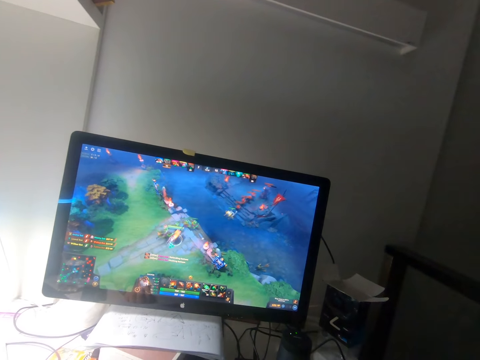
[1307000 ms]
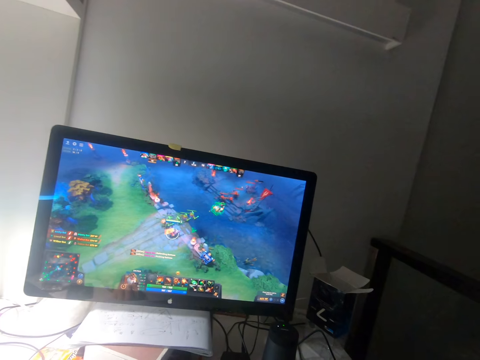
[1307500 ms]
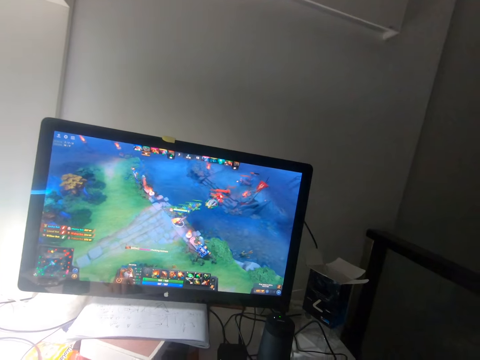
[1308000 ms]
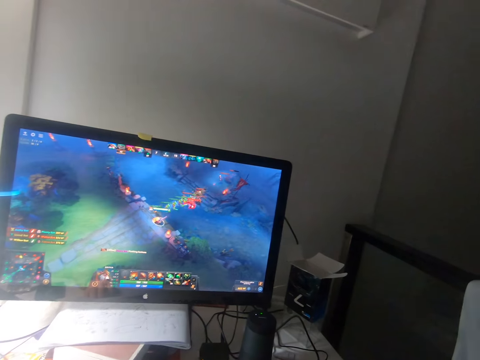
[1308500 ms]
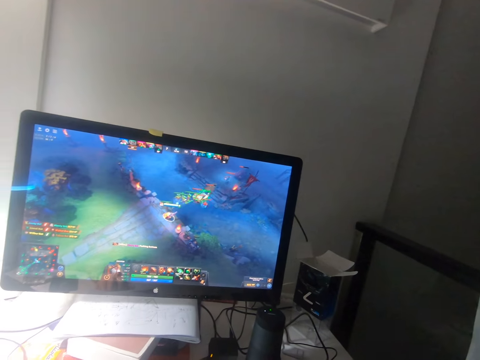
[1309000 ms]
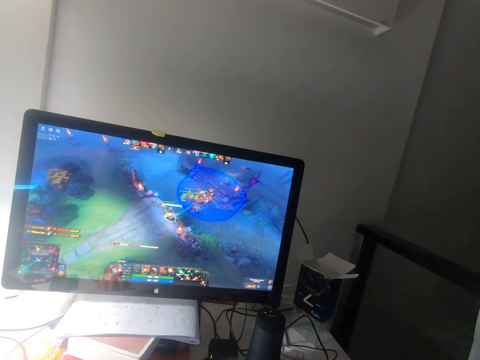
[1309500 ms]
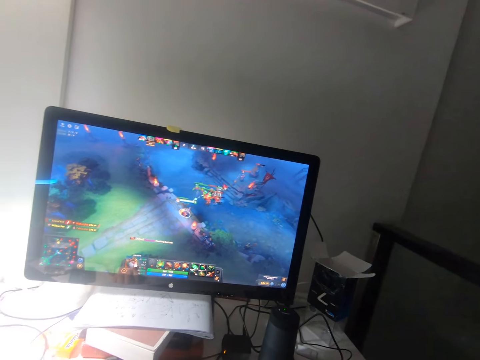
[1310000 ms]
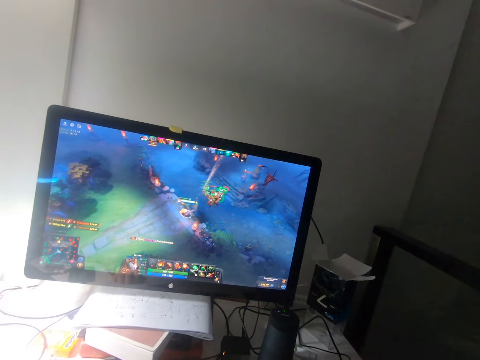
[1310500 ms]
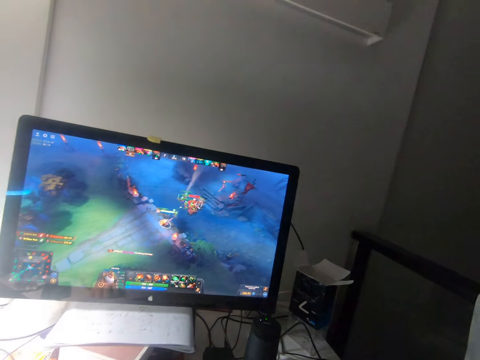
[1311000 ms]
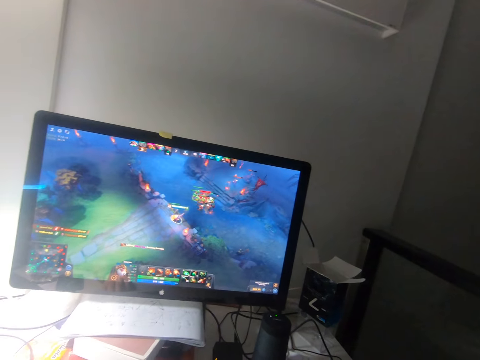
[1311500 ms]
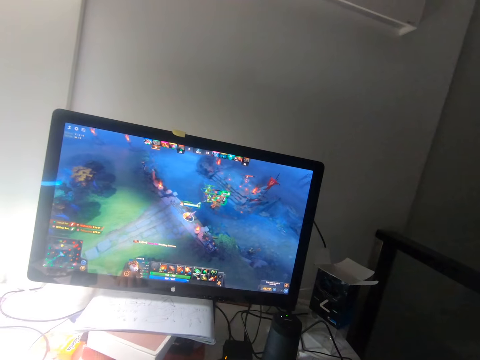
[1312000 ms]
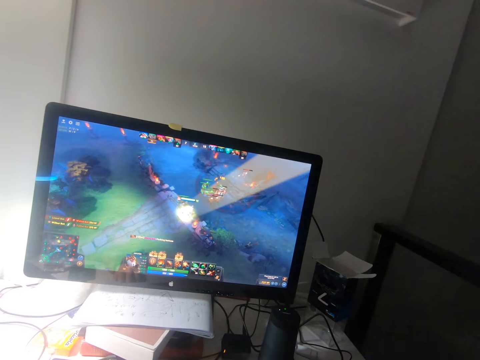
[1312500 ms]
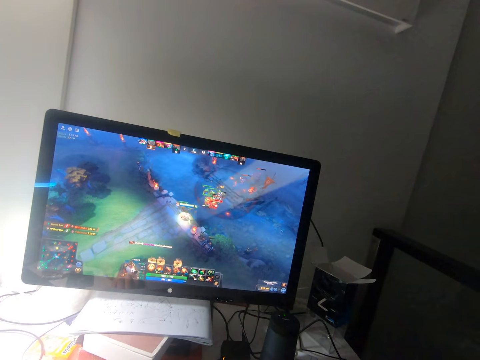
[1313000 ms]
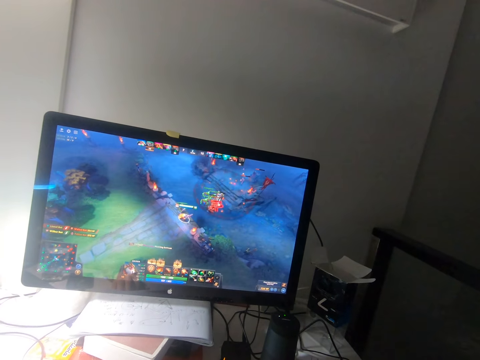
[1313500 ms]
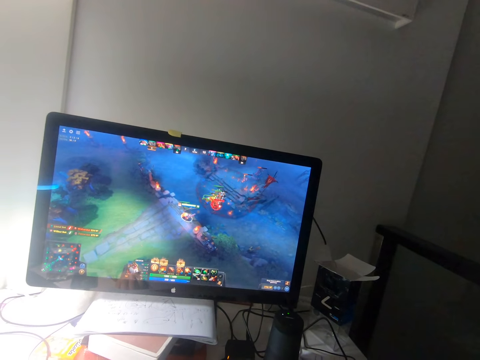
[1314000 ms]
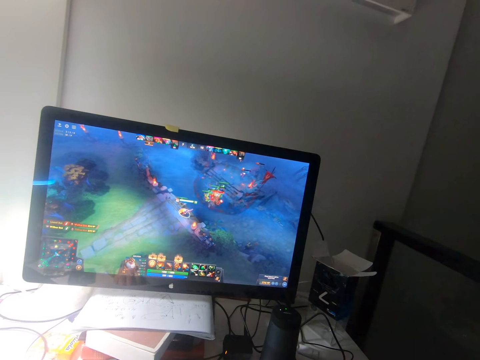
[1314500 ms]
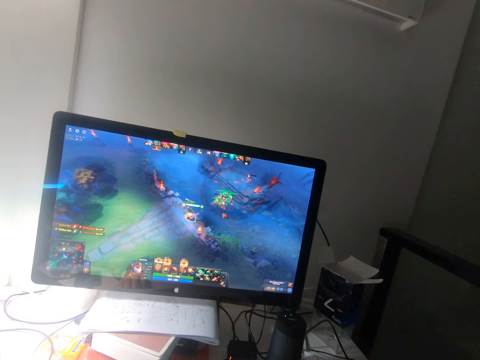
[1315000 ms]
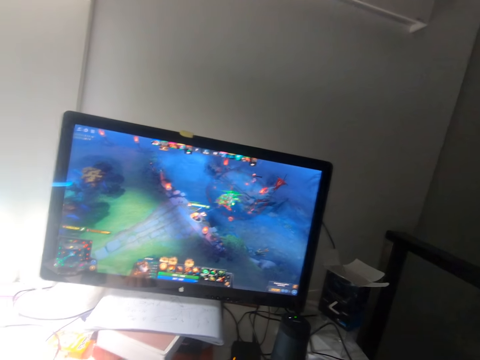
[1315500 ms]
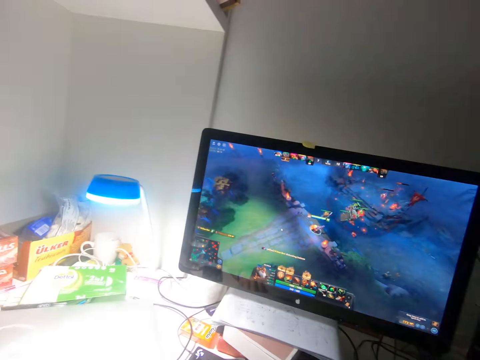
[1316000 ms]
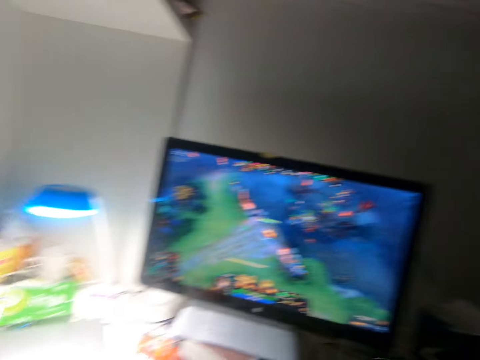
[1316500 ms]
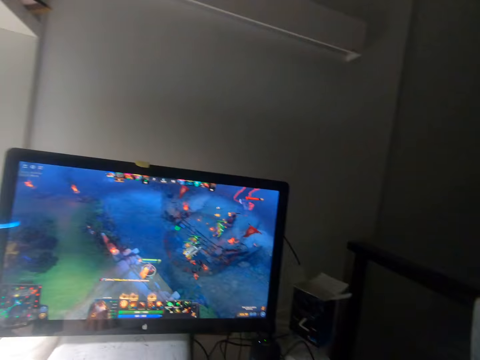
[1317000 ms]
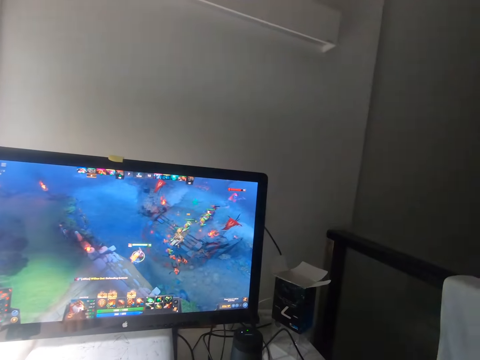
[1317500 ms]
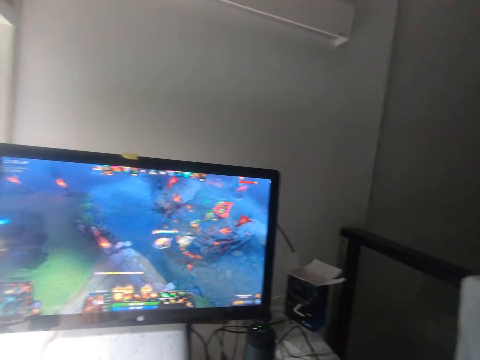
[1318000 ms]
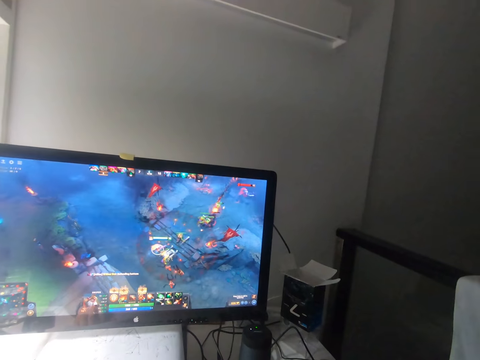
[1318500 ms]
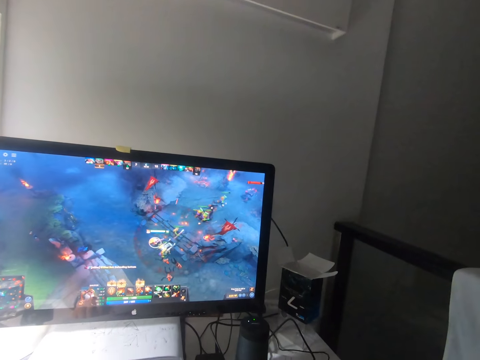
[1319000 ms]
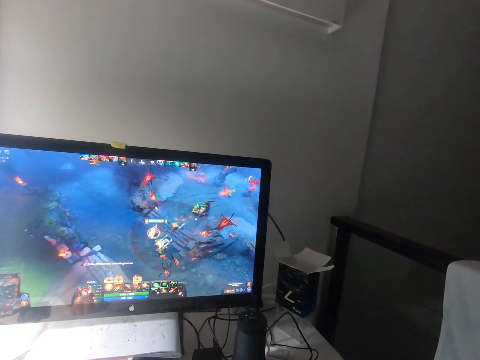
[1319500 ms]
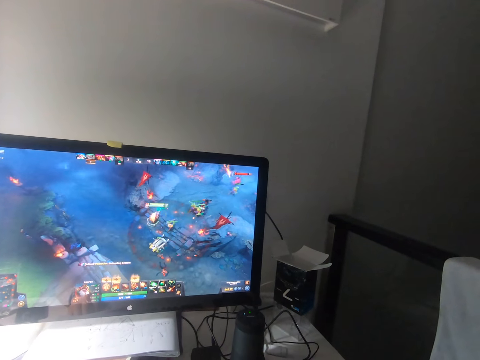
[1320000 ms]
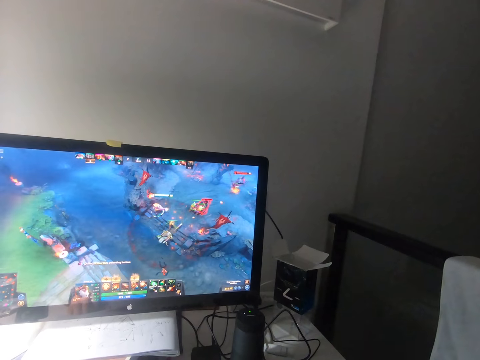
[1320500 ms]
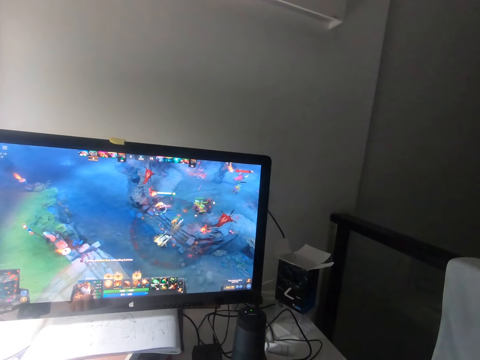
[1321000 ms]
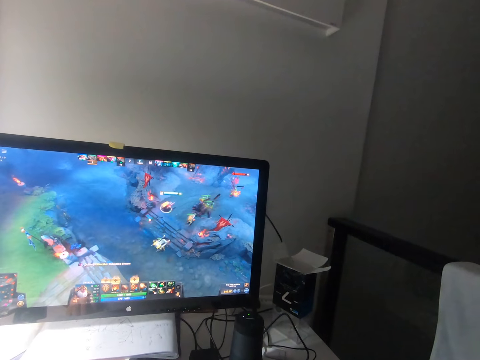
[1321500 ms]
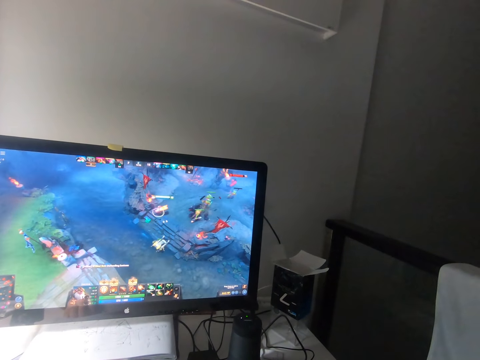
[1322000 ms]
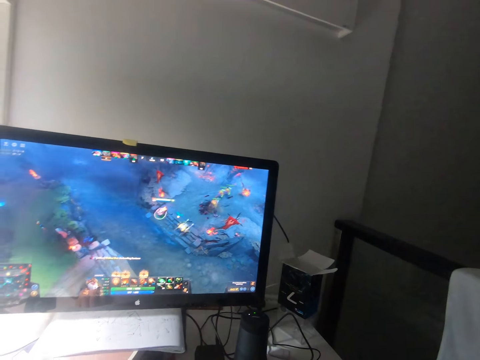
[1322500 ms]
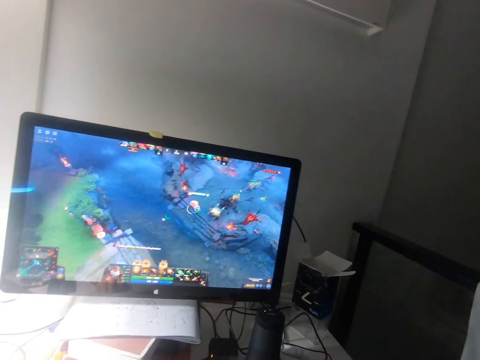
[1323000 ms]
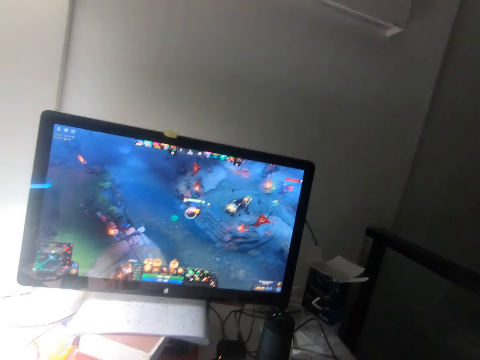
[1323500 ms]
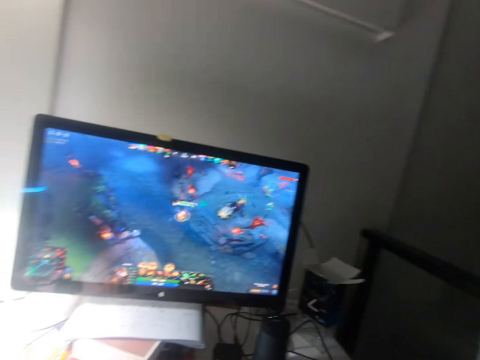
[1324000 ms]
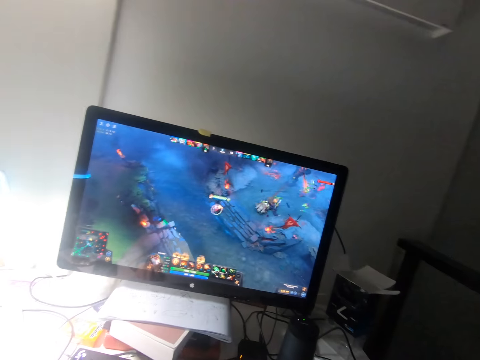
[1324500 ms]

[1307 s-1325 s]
The camera wearer turns his head to the left. He turns his head to the right. He watches a game on a monitor.

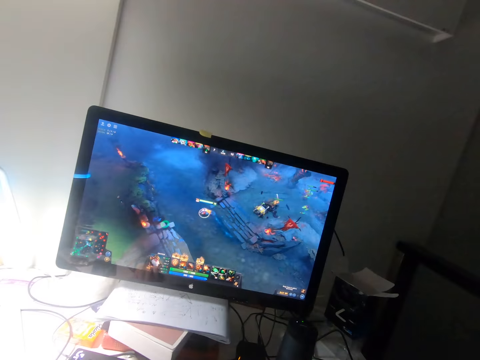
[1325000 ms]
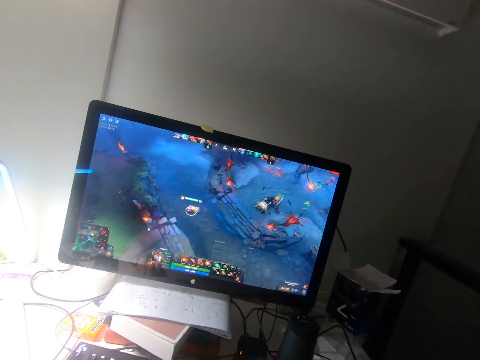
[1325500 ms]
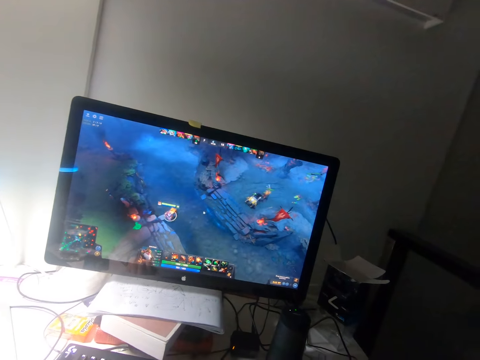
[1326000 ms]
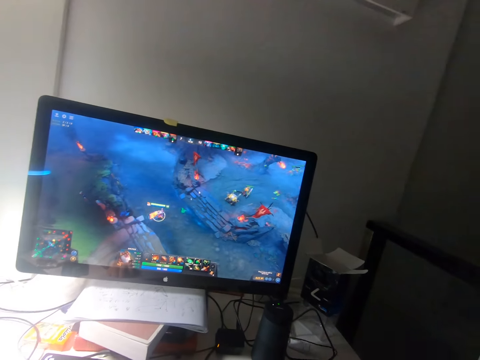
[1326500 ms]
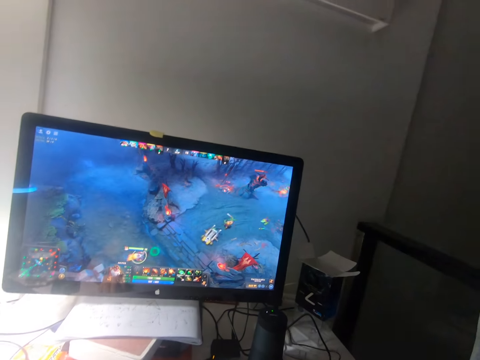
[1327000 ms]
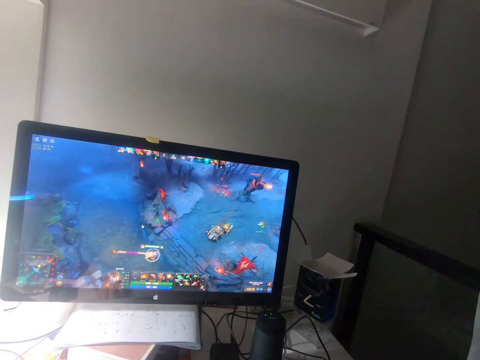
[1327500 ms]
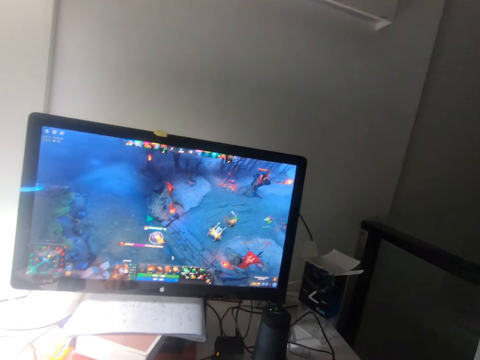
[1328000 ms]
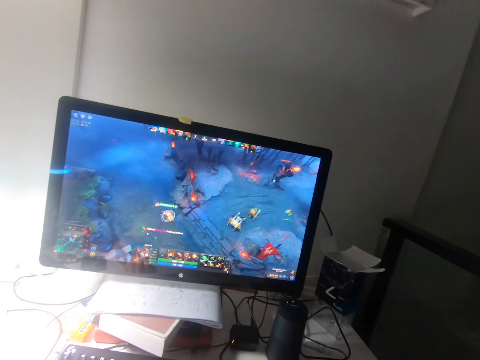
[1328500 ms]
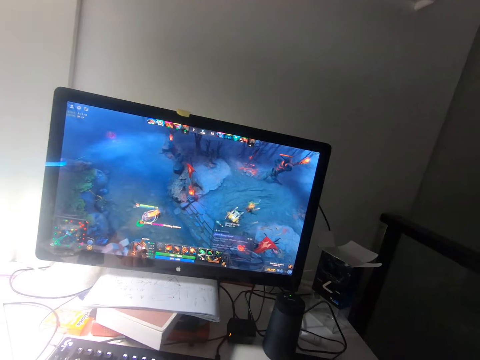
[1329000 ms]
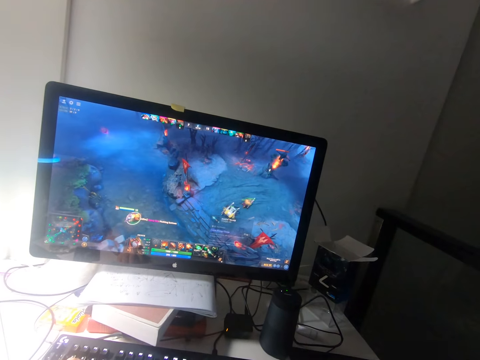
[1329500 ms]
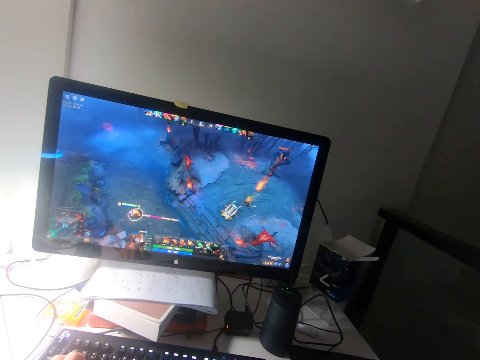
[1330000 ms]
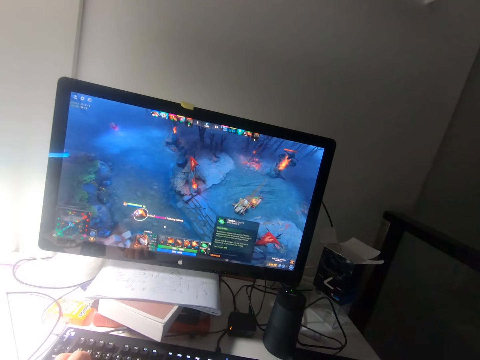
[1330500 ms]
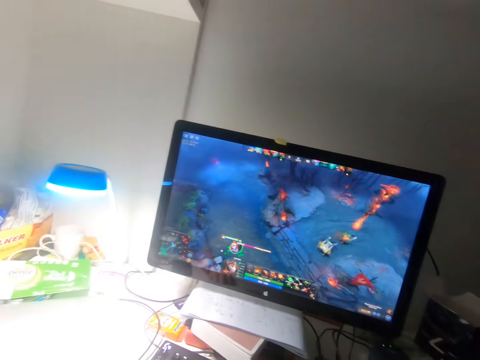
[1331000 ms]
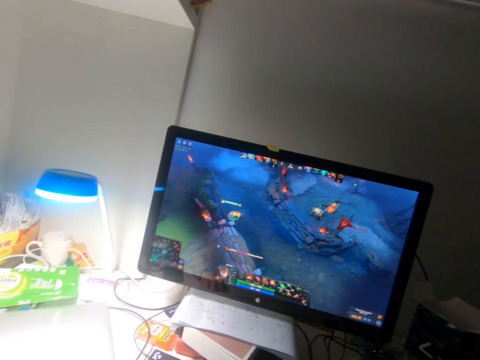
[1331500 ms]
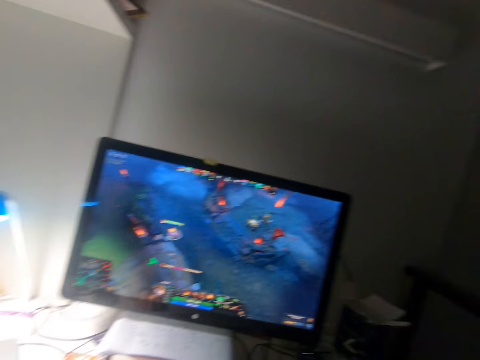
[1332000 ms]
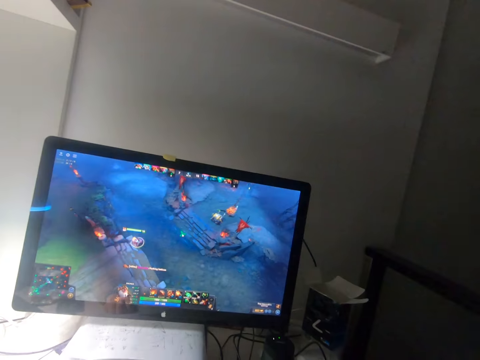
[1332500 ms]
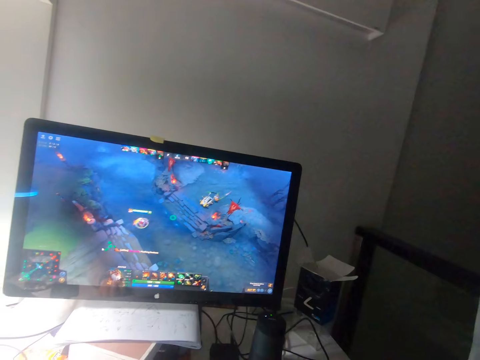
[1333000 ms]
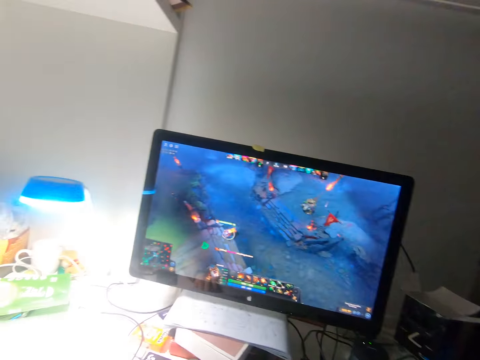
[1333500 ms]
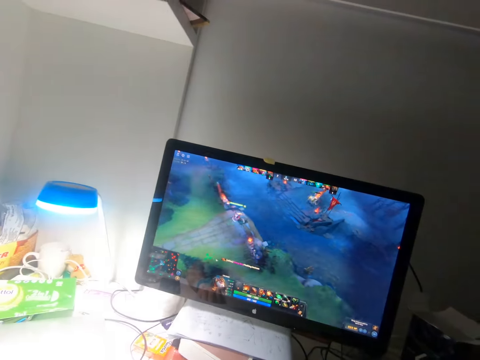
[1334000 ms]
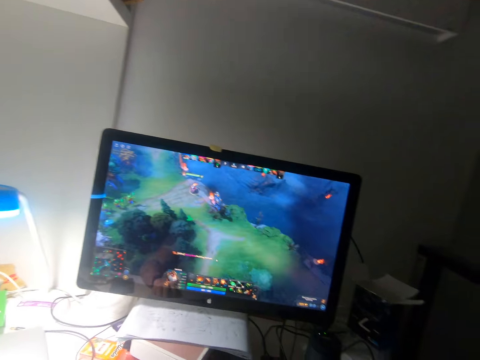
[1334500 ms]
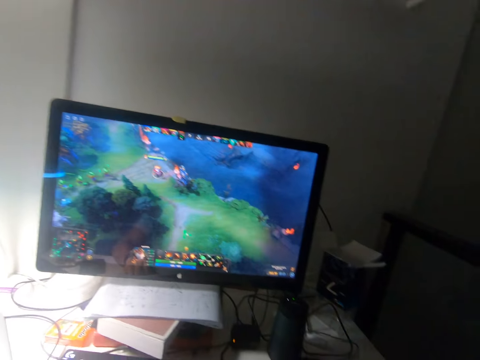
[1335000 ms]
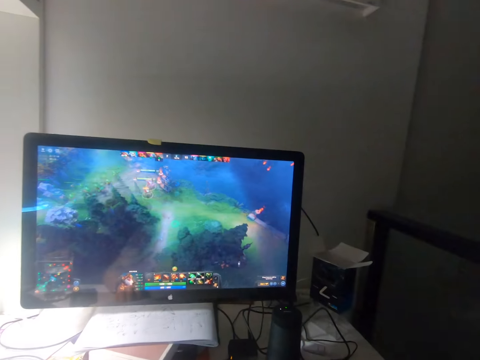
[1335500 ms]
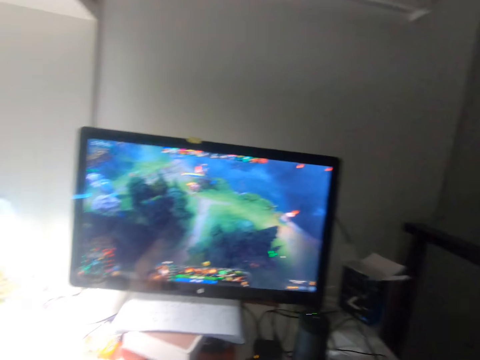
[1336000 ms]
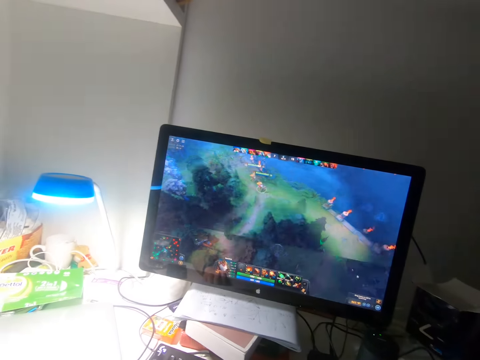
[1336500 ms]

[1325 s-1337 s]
The camera wearer turns his head to the right.
